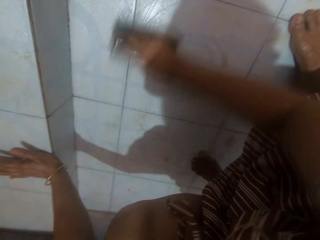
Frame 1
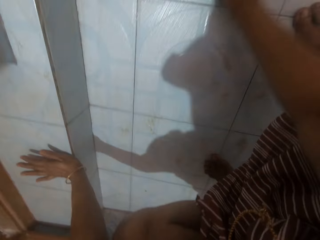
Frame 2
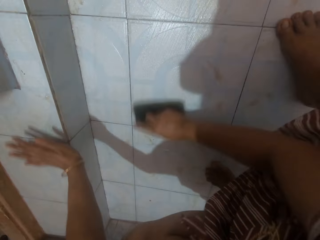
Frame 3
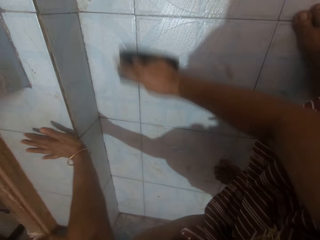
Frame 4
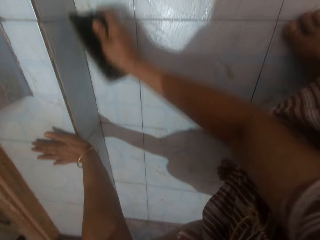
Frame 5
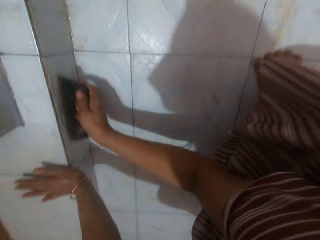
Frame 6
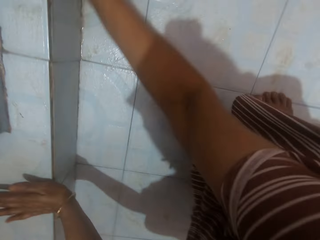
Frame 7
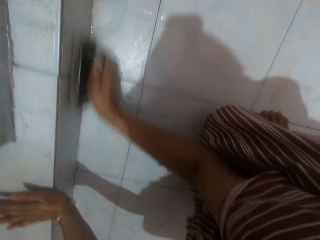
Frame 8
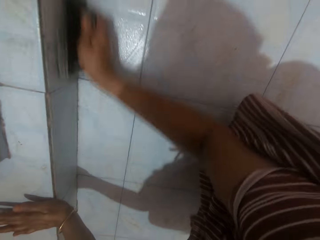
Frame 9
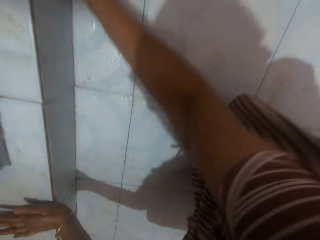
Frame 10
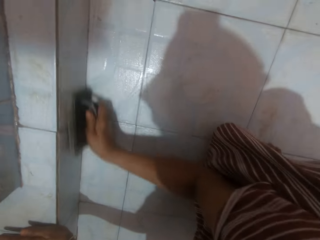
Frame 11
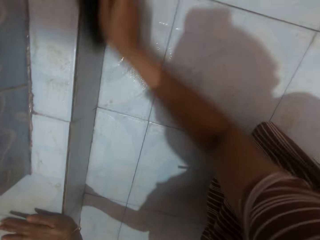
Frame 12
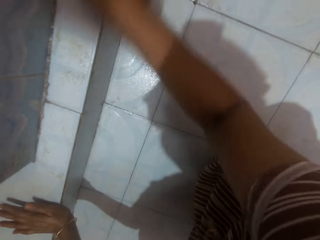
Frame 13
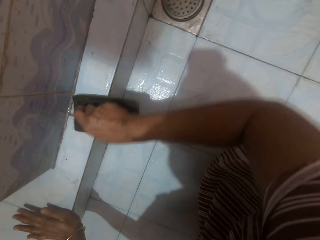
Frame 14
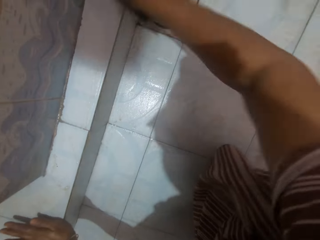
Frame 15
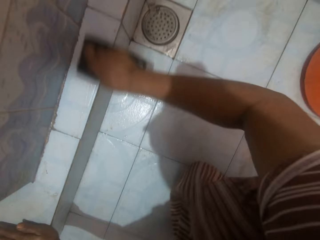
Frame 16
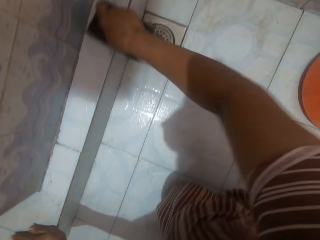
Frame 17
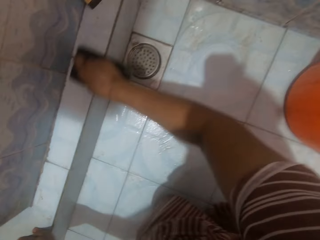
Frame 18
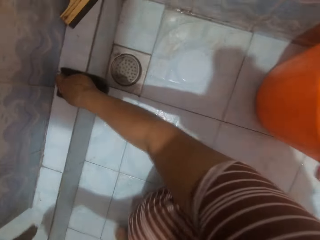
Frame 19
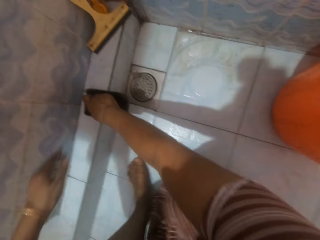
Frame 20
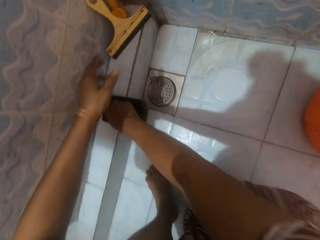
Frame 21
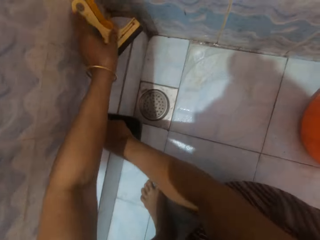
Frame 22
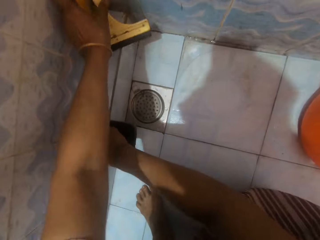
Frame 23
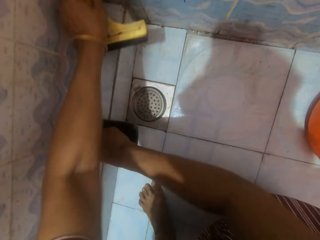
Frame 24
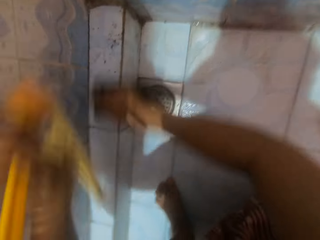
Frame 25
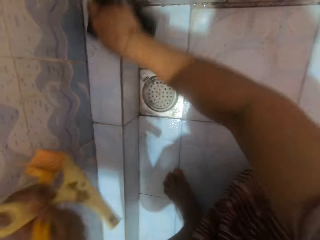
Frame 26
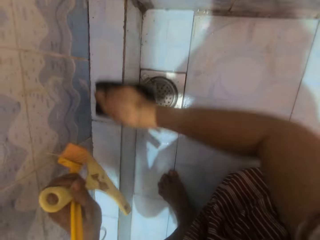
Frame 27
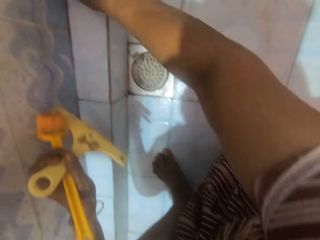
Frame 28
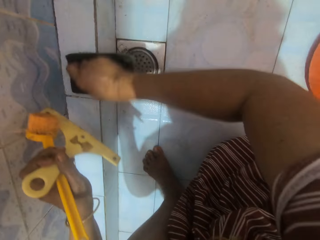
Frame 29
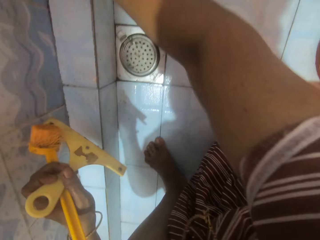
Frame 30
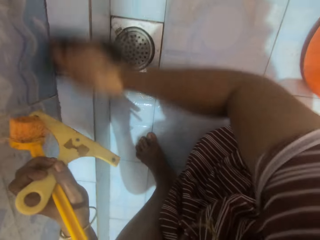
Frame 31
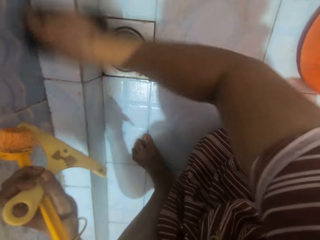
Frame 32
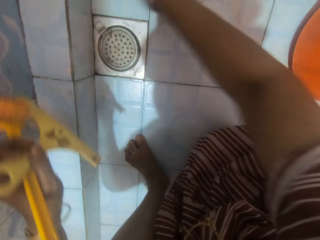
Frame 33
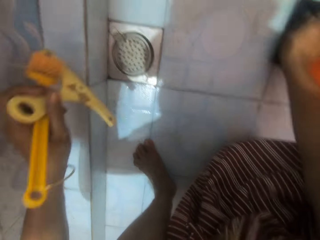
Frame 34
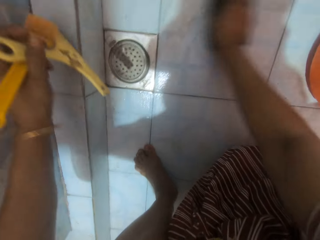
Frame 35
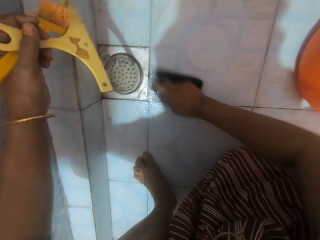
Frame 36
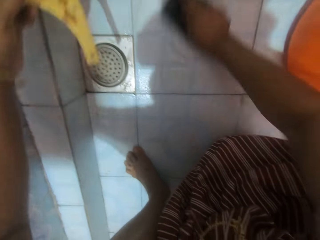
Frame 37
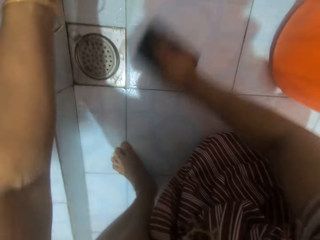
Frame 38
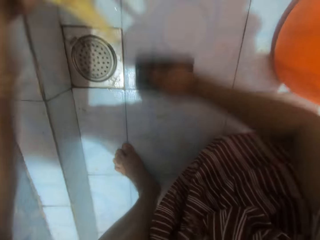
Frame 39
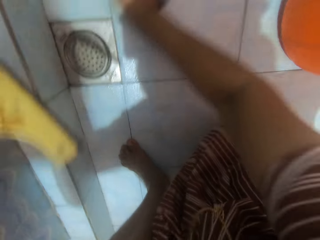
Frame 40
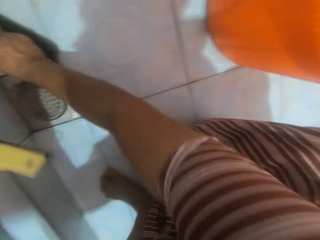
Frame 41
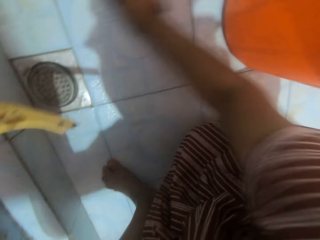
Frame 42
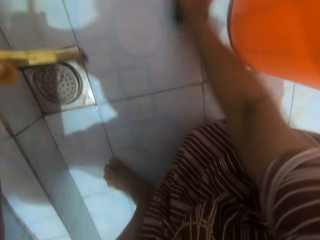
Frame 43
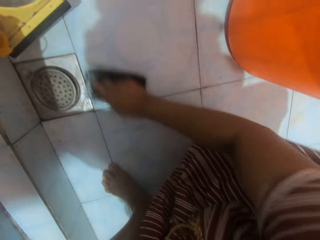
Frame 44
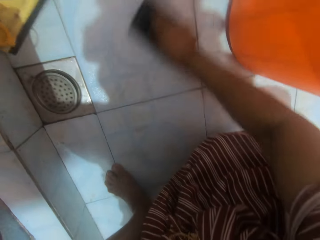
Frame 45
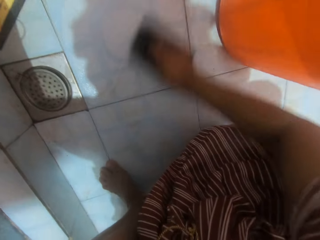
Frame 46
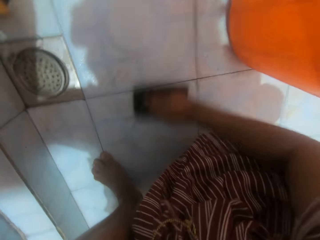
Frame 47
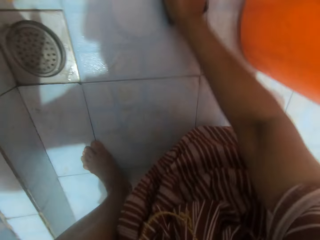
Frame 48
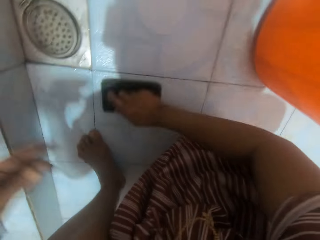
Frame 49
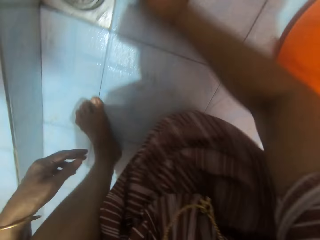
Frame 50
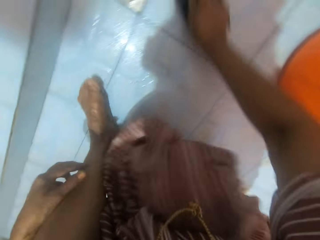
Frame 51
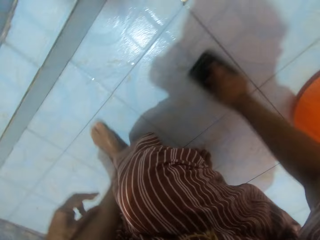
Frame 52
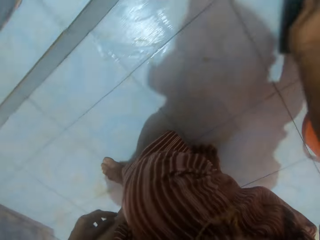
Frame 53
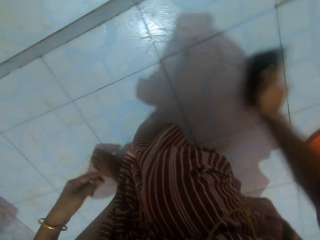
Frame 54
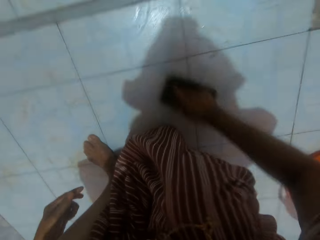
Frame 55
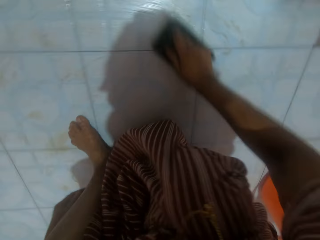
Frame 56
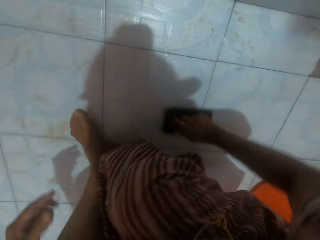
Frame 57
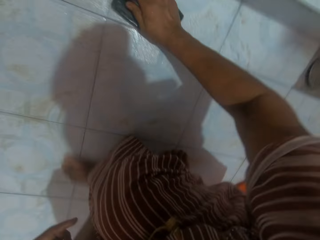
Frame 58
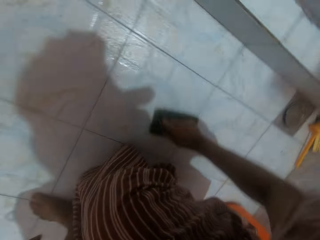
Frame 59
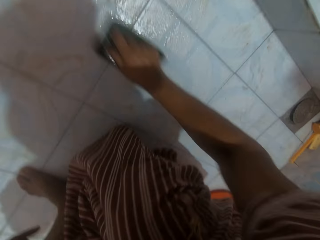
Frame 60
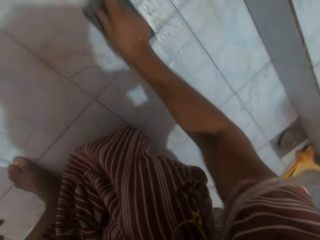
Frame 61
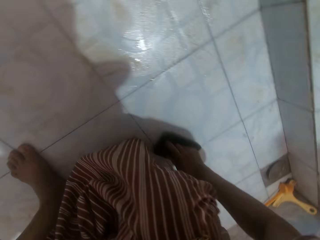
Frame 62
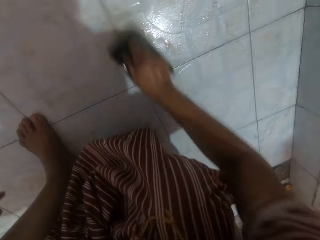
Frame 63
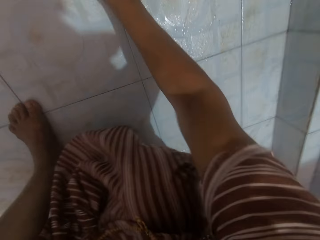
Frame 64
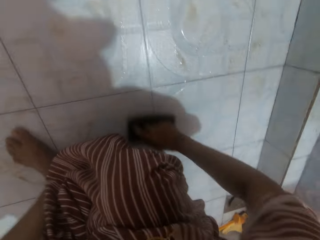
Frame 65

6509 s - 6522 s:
The camera wearer picks up 2 yellow brushes by an edge of the bathroom. They move the brush. They scrub the edge of the bathroom with the scrubbing brush. They continue scrubbing the bathroom floor with the scrubbing brush. They drop the 2 yellow brushes on the bathroom floor.

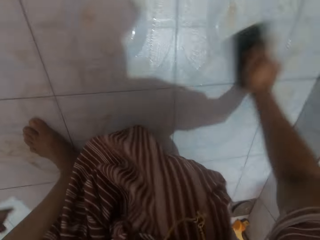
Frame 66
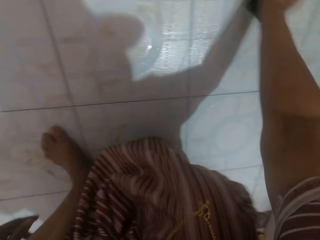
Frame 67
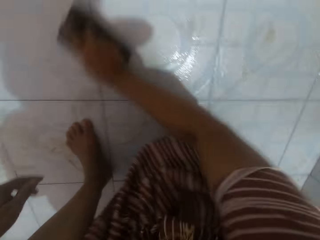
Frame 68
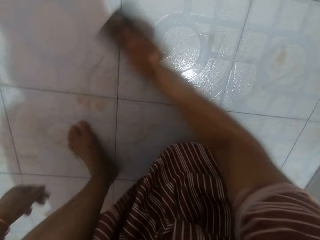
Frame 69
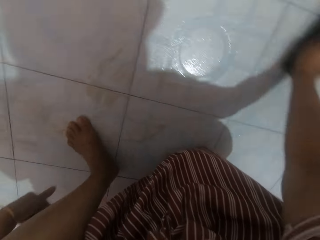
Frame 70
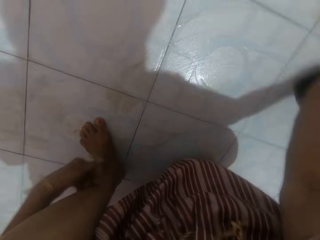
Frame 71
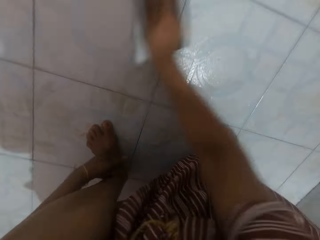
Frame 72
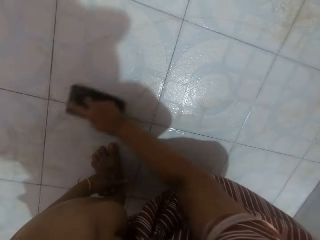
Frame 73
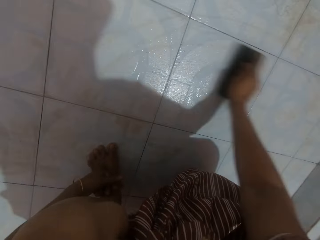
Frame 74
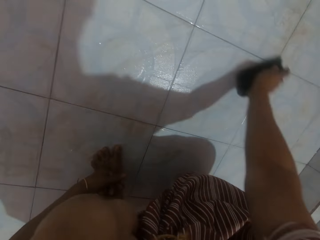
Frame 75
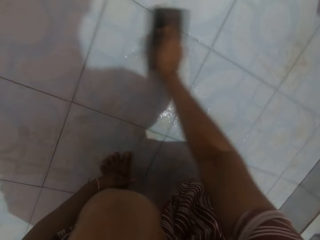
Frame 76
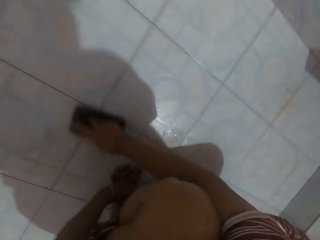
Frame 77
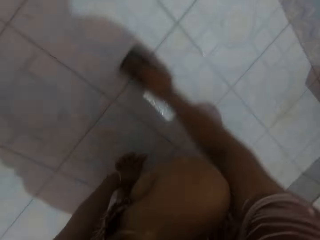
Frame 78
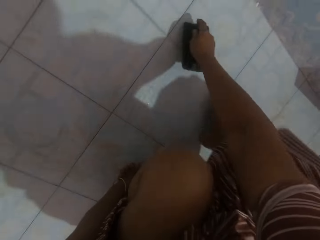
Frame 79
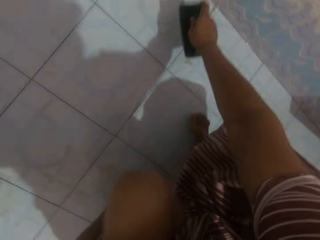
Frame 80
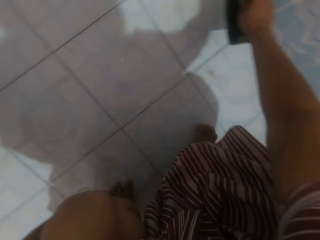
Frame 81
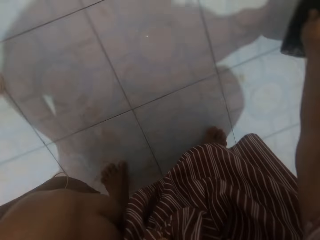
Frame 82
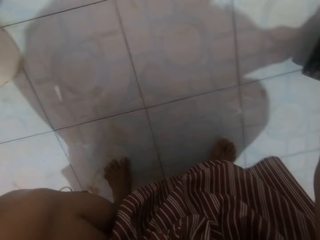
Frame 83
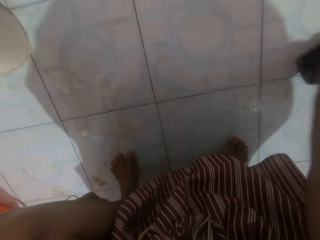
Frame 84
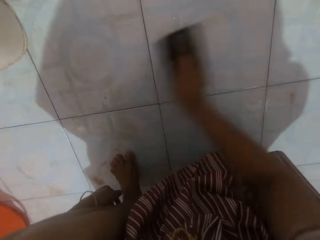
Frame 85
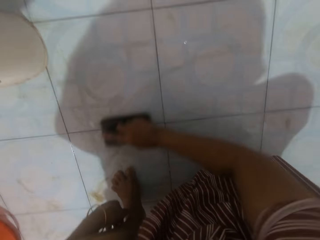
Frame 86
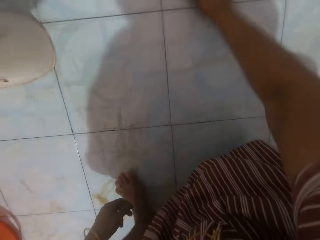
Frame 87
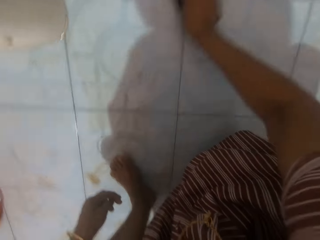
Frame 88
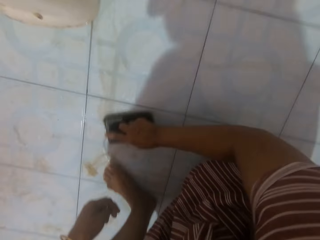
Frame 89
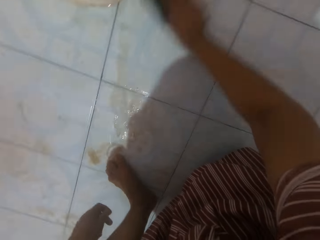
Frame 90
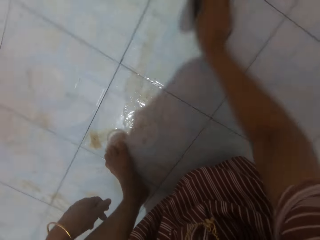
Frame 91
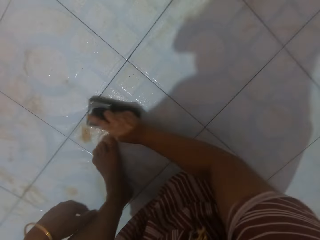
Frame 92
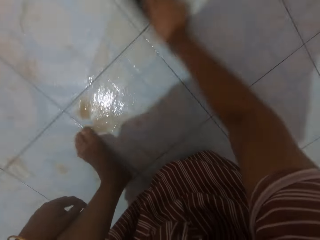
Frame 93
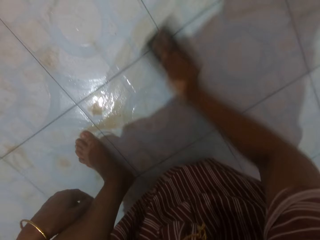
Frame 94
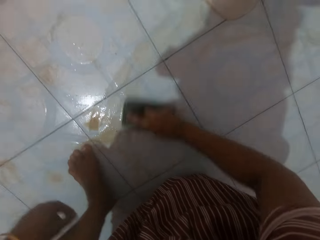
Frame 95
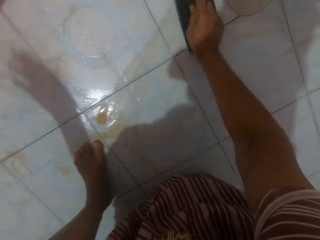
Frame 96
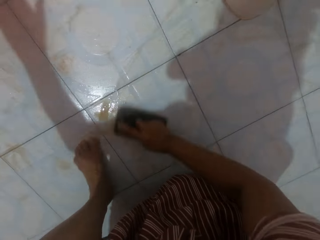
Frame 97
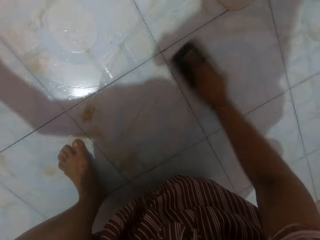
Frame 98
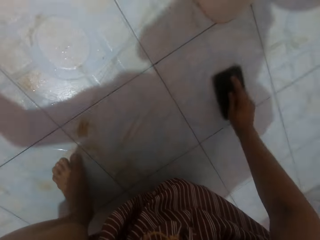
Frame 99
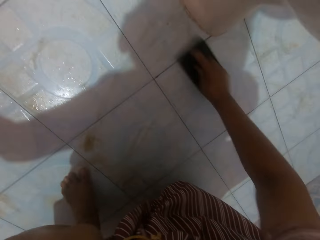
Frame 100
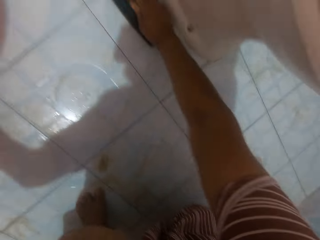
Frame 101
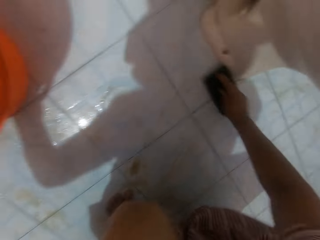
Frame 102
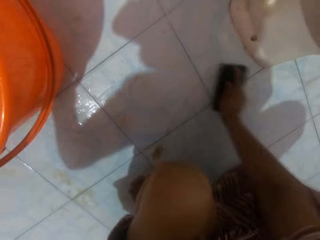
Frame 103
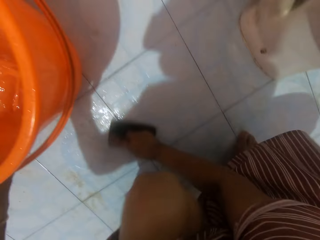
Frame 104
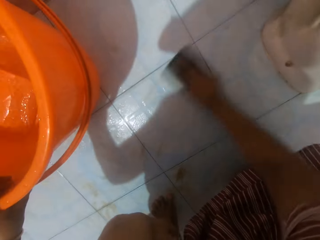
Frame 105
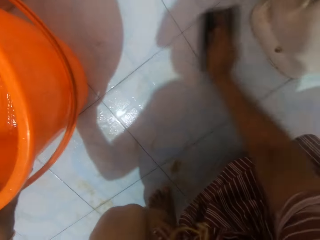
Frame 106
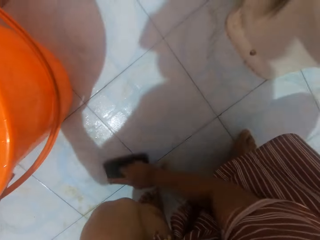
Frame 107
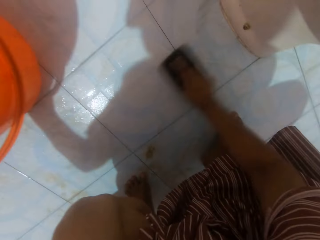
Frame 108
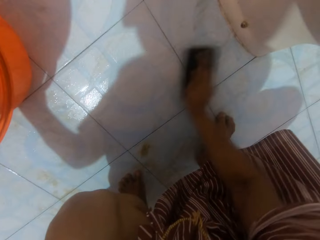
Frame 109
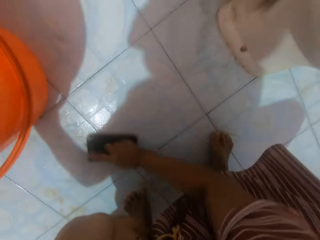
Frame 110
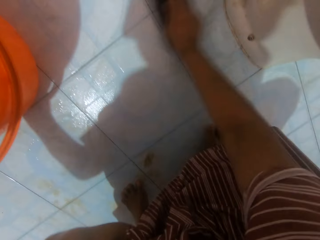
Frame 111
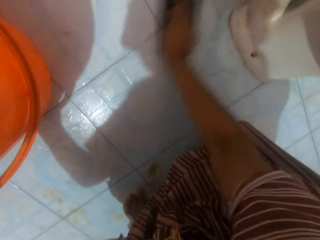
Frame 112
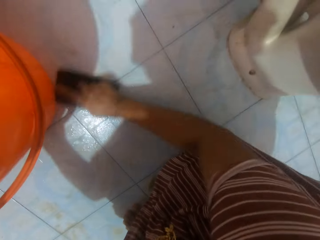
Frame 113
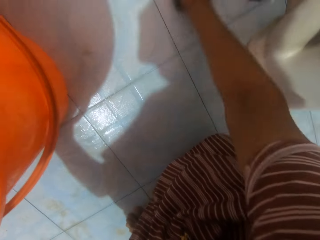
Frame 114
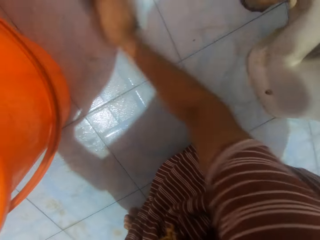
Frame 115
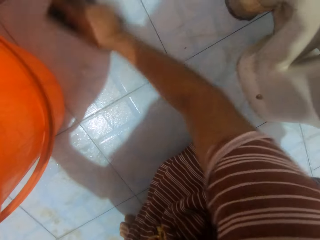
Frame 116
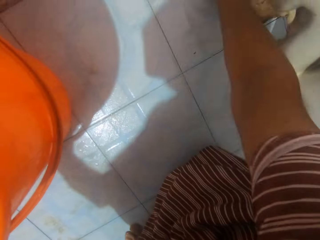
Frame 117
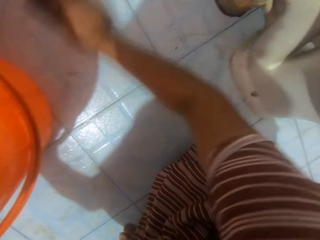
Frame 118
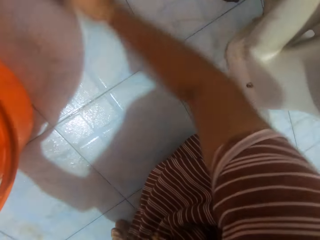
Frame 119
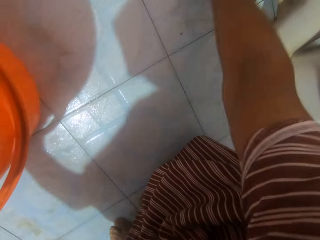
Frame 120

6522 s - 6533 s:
The camera wearer lifts the scrubbing brush from the floor. They continue scrubbing the bathroom floor with the scrubbing brush. They rest the left hand on the orange bucket while scrubbing the bathroom floor.
